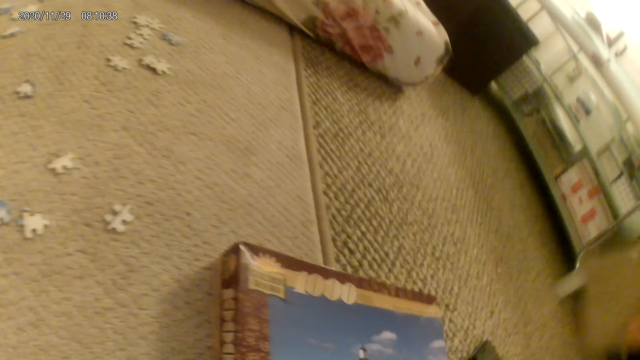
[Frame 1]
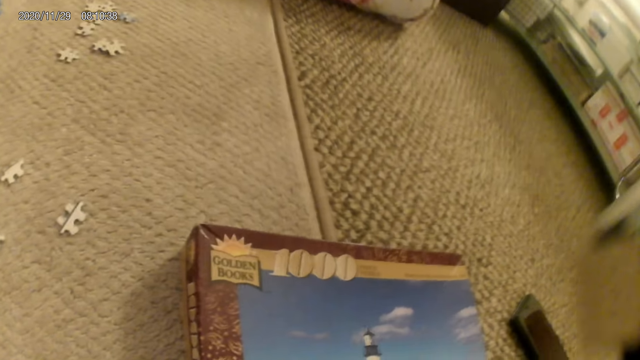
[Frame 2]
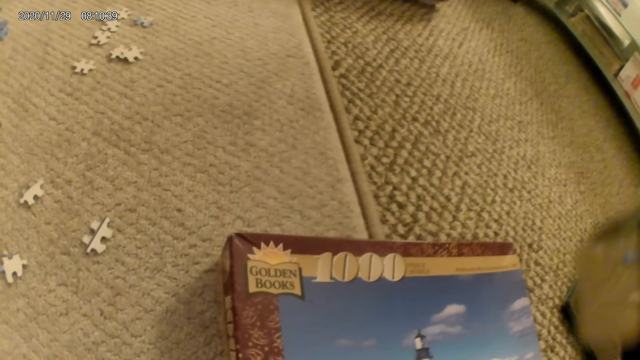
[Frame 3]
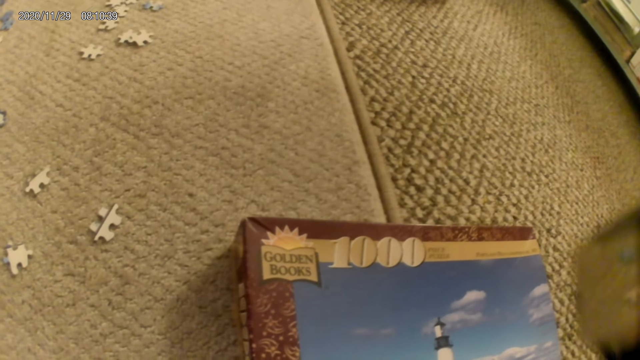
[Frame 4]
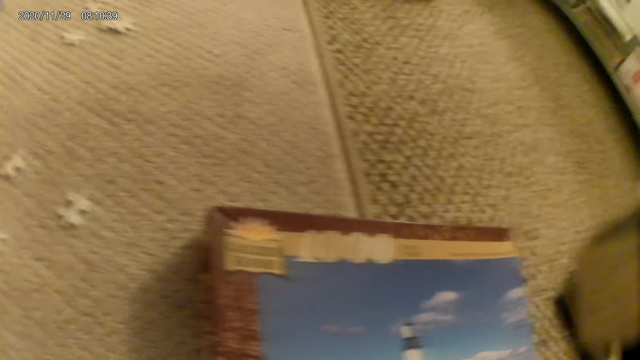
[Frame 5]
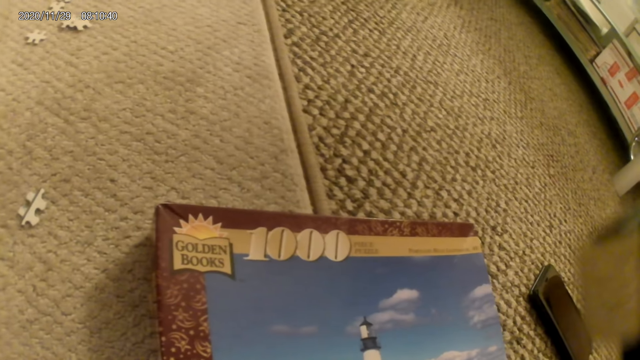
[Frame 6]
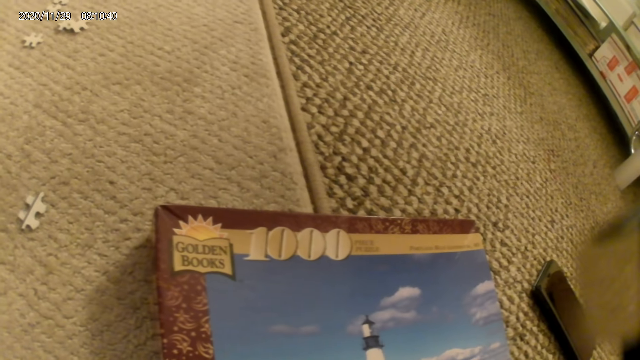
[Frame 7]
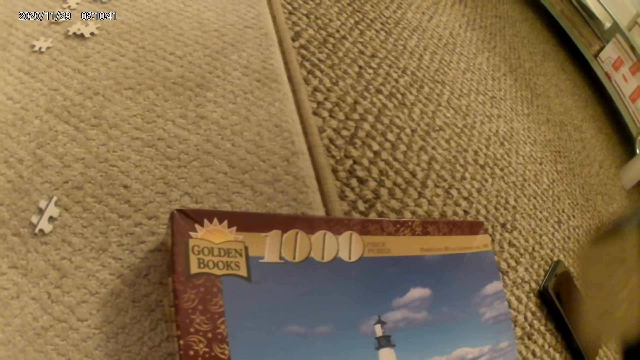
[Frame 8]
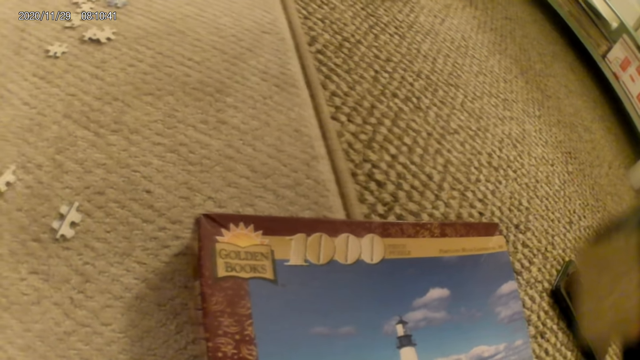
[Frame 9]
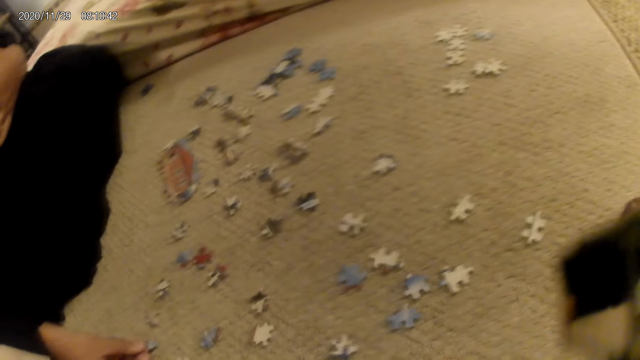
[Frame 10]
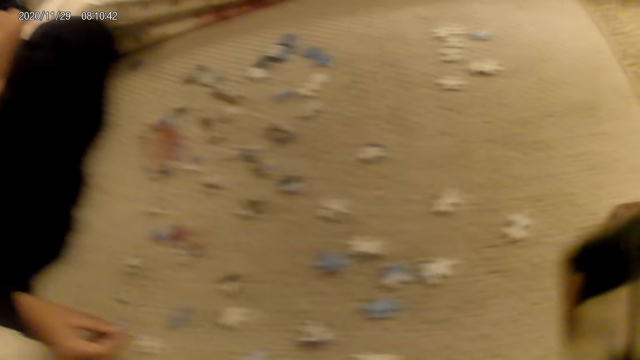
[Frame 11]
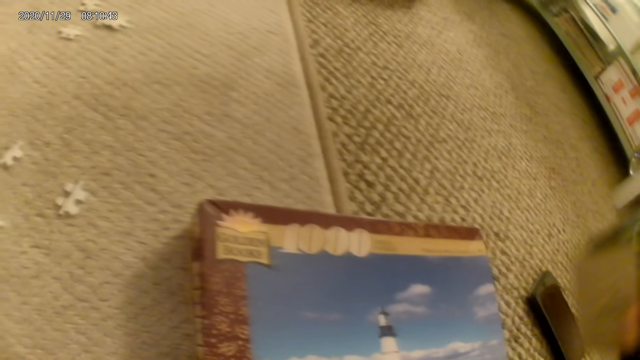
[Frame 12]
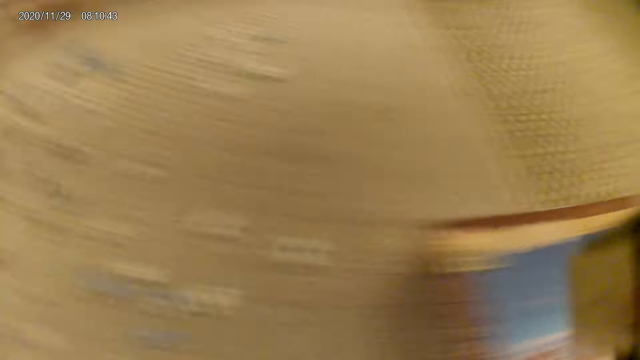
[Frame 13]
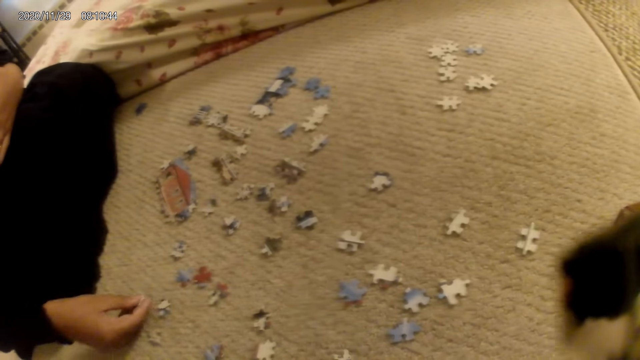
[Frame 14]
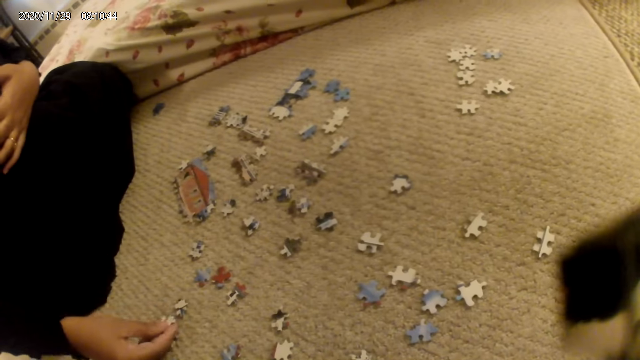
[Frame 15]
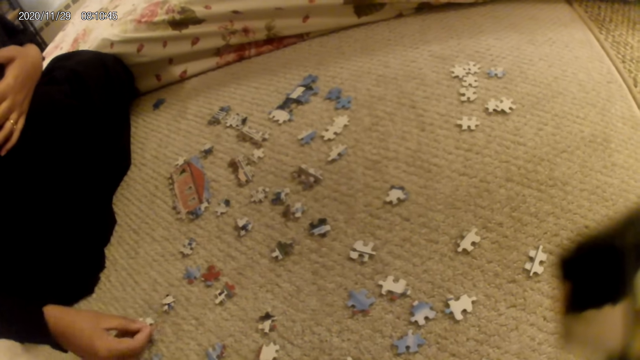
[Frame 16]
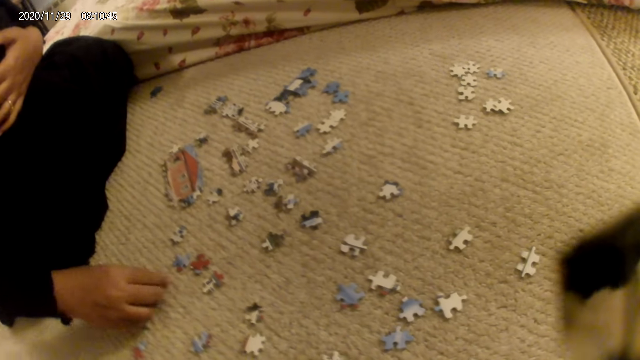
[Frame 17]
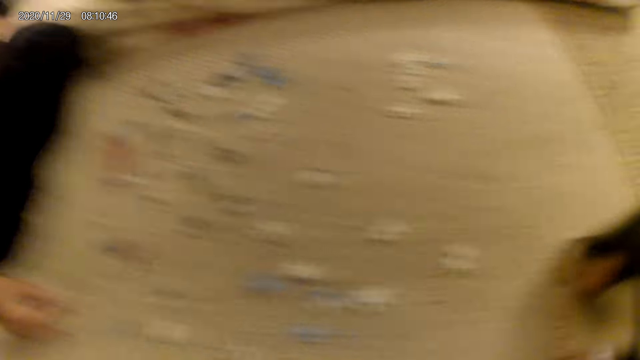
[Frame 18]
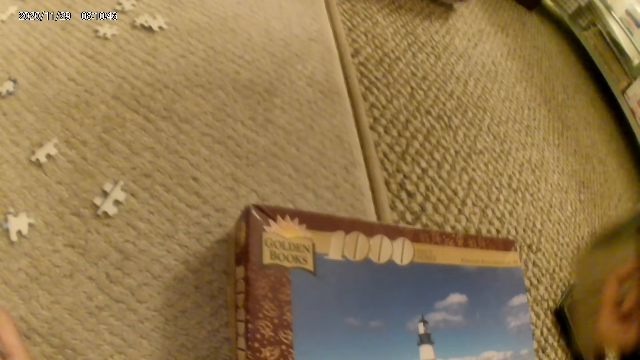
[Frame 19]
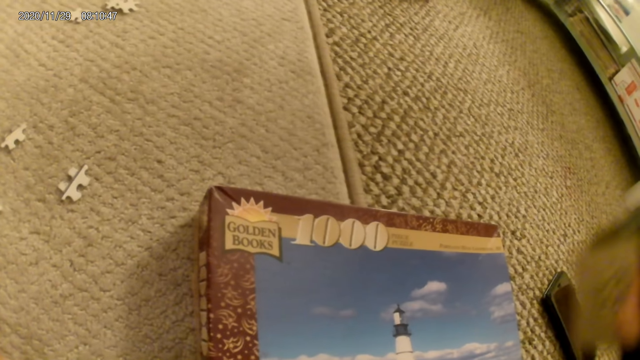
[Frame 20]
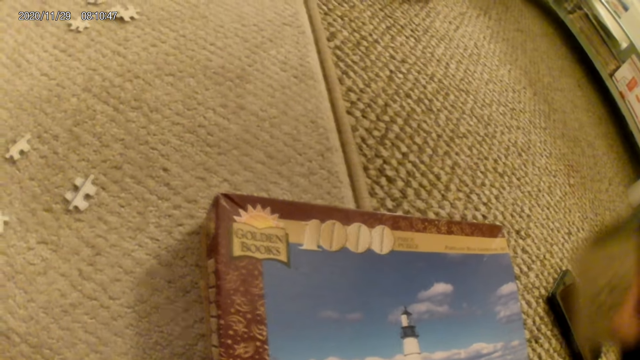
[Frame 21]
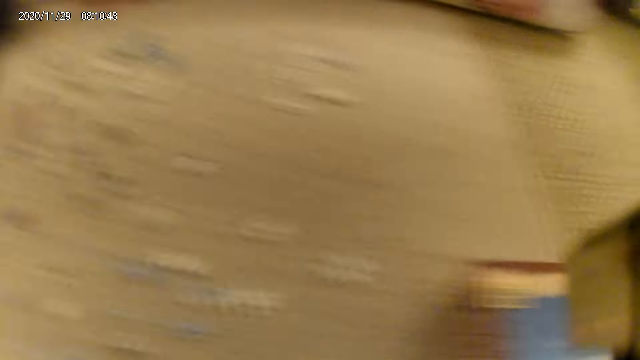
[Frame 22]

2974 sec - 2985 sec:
The camera wearer stares at the puzzle box. They look around. They stare at the puzzle box. They look around. A lady holds a puzzle piece, places the puzzle piece on the floor, and picks up a puzzle piece. The camera wearer stares at the puzzle box.

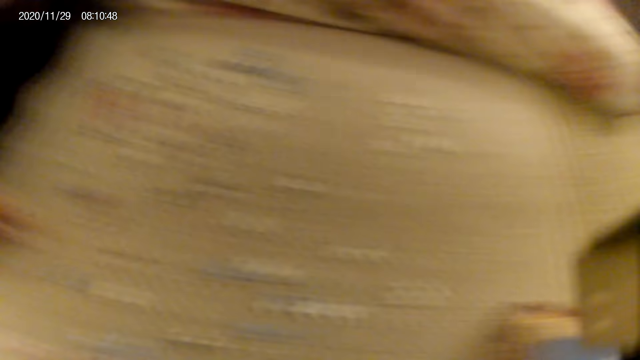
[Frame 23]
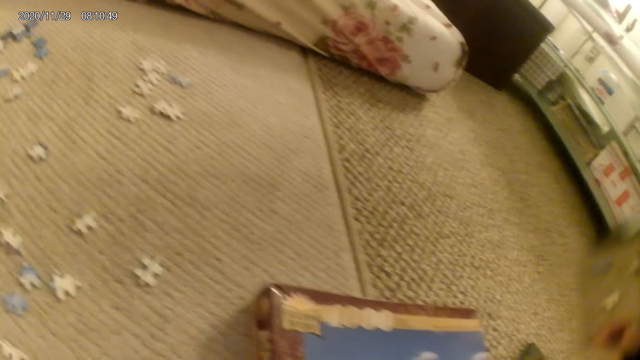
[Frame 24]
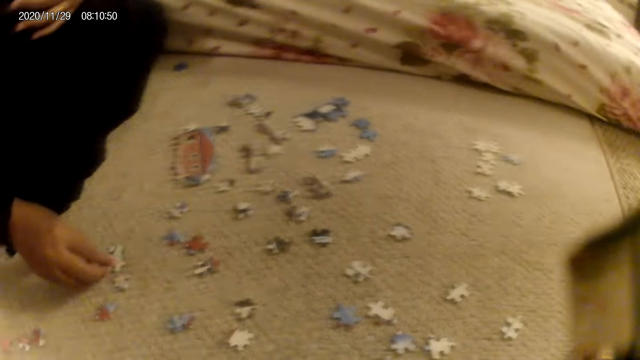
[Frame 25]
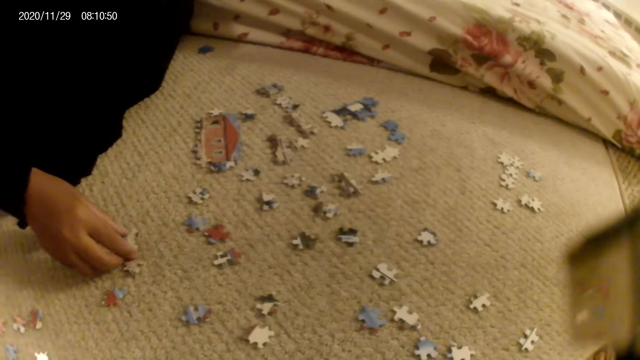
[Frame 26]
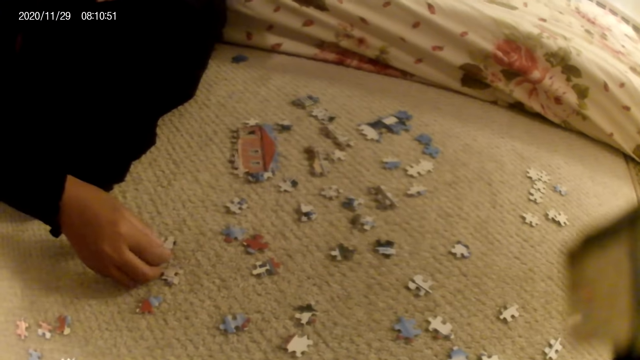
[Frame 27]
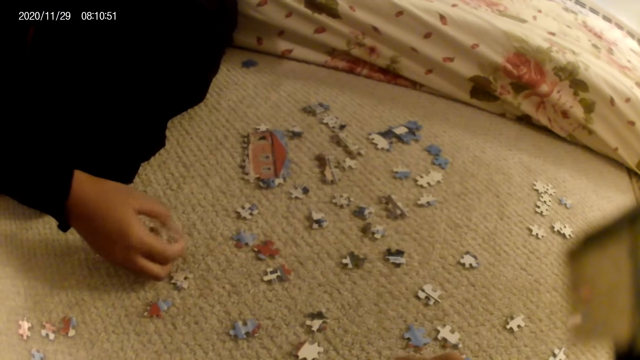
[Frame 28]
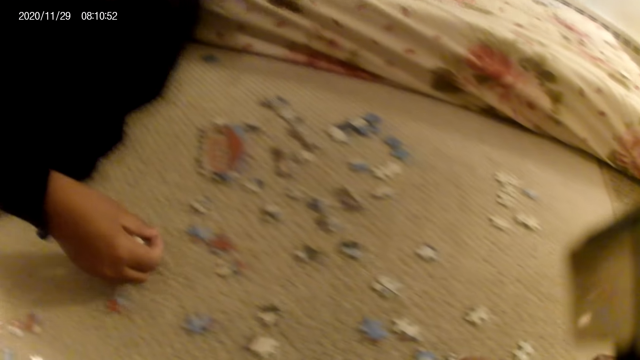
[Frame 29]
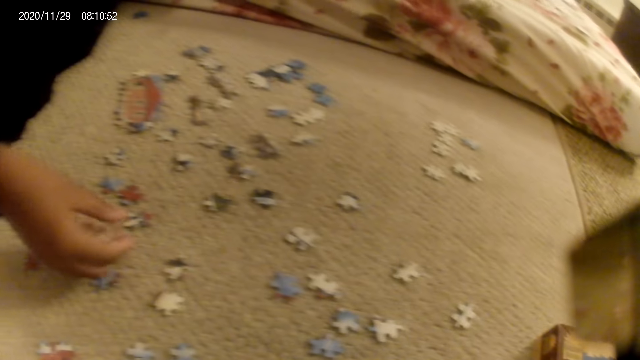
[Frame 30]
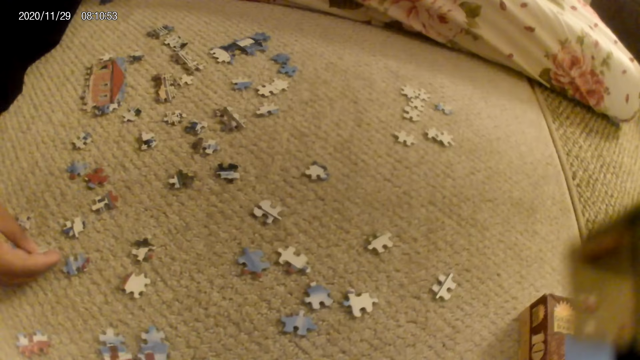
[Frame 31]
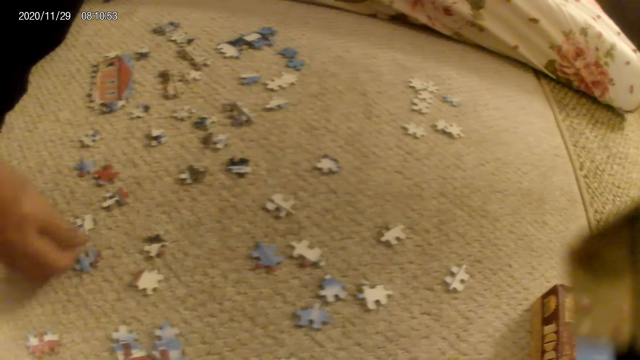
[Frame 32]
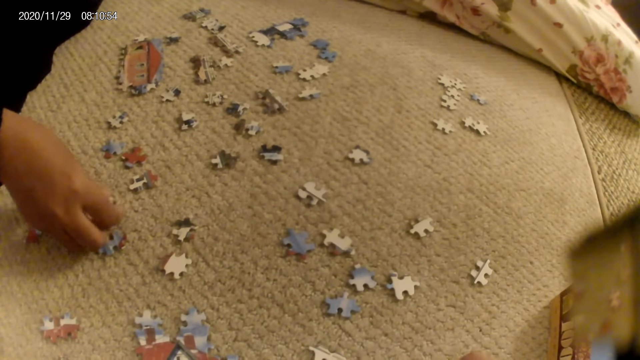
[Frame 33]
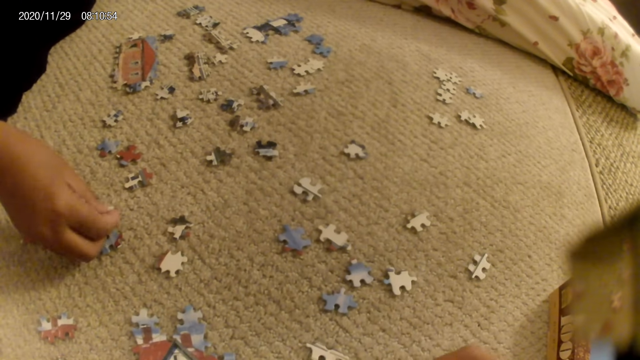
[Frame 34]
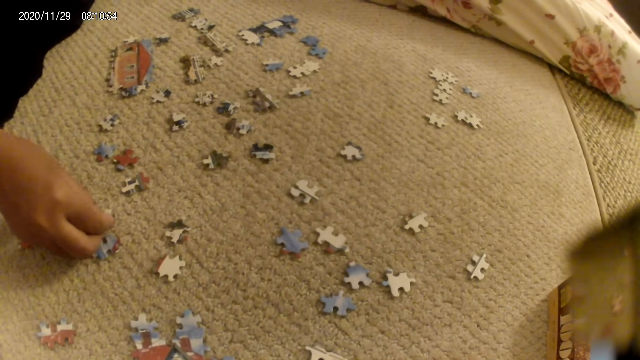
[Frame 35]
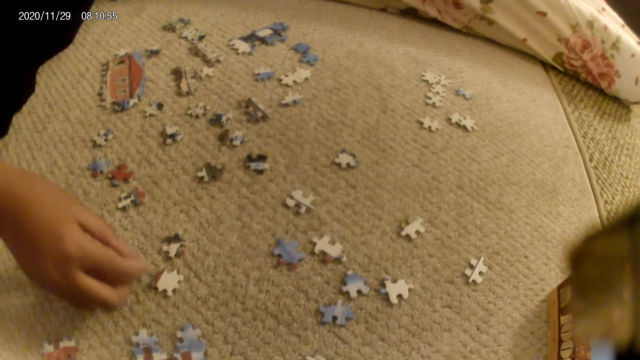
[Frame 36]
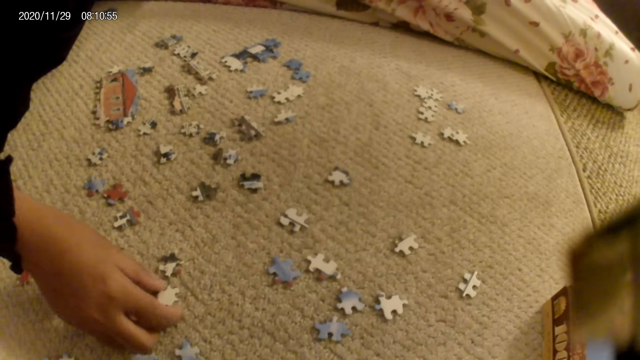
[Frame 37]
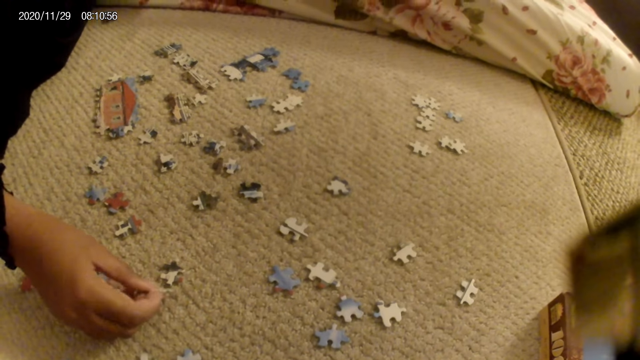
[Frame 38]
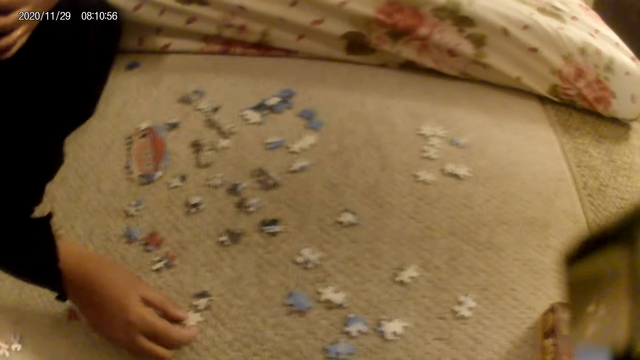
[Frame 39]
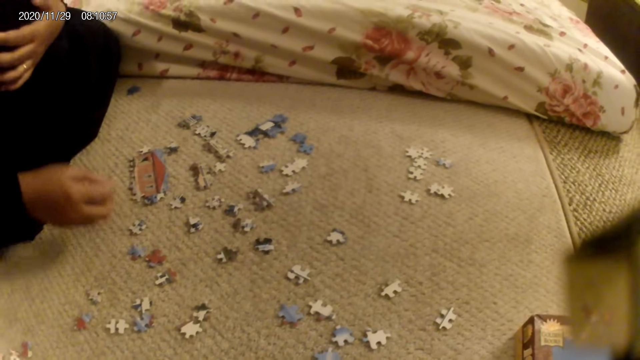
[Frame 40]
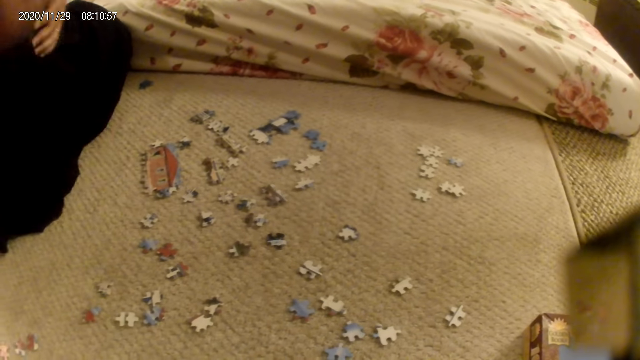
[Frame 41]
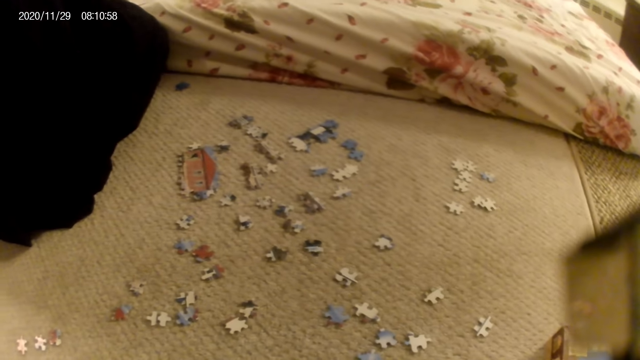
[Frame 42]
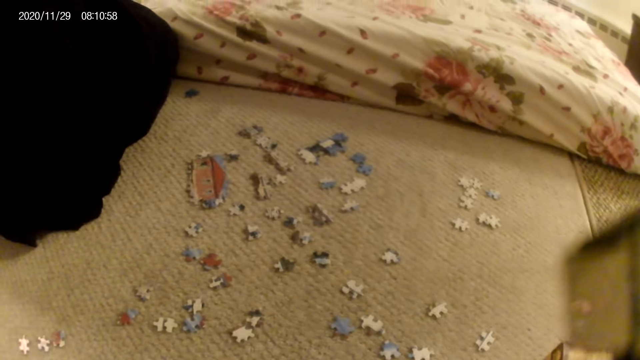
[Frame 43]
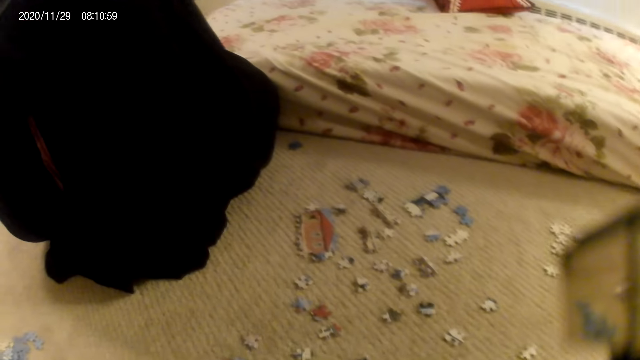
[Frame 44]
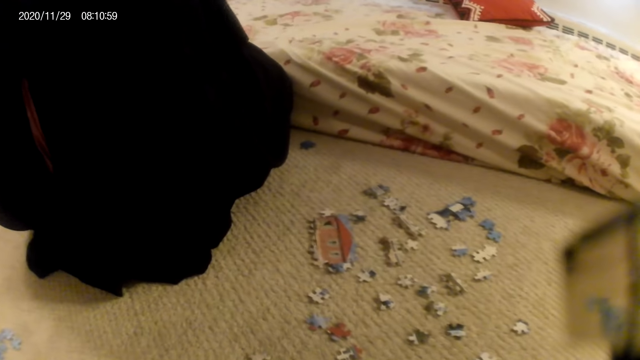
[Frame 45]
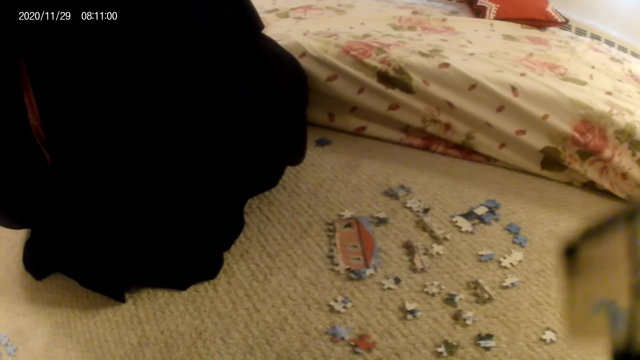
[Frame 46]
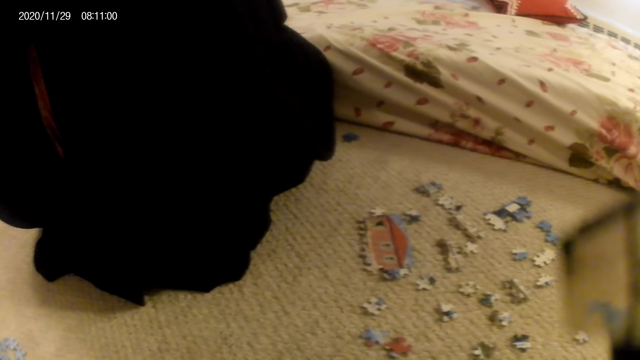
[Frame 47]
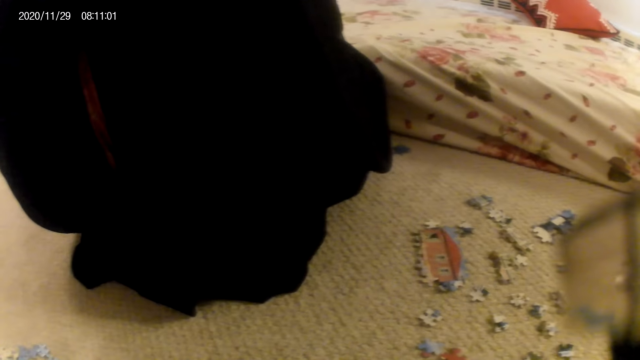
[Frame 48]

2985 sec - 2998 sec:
The camera wearer looks around. A lady fits the puzzle piece in another piece. The camera wearer stares at the puzzle pieces box on the floor. They stare at the puzzle pieces on the floor. The lady picks up the puzzle pieces and places the puzzle pieces on the floor. The lady moves a puzzle piece on the floor. The lady lifts the puzzle piece on the floor. The lady stares at the puzzle piece. The lady unhands the puzzle piece. The lady stares at the puzzle pieces on the floor.
